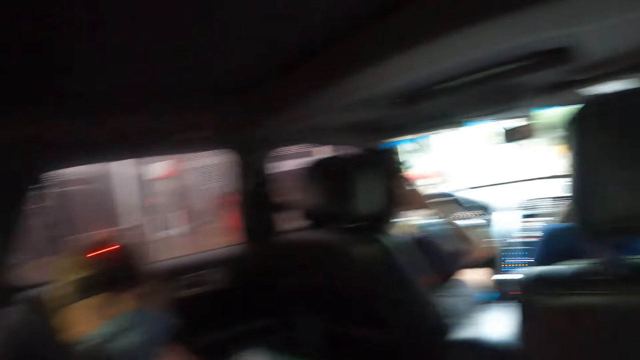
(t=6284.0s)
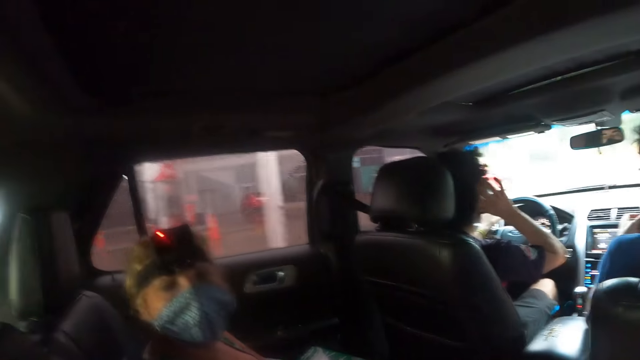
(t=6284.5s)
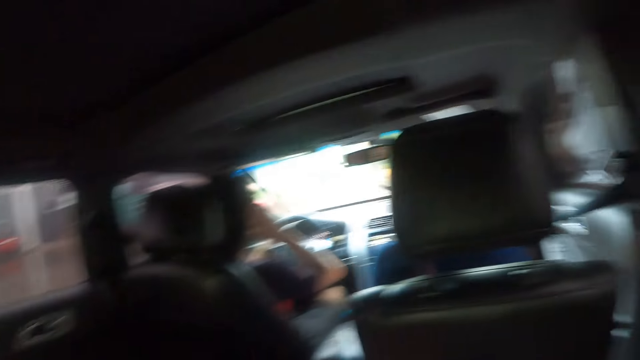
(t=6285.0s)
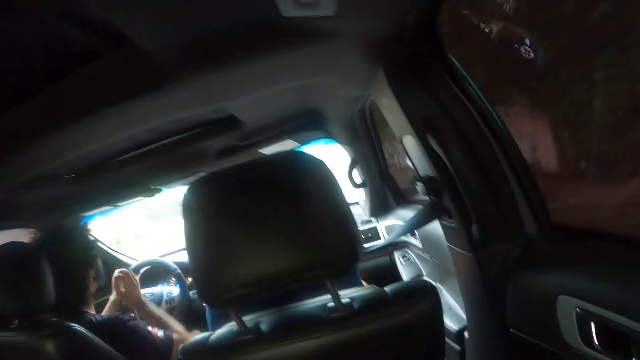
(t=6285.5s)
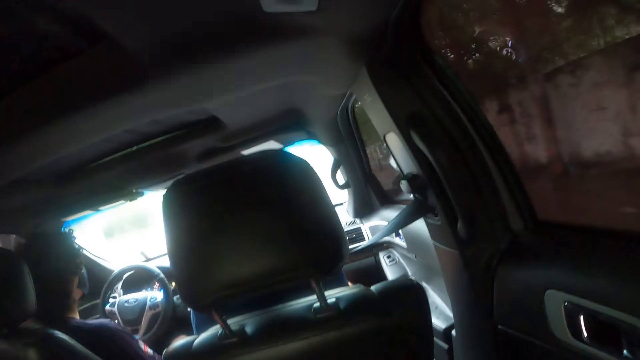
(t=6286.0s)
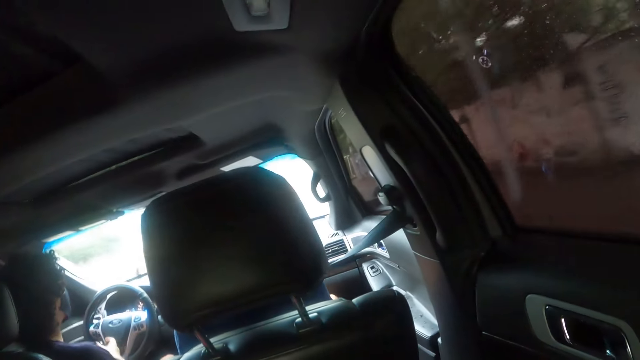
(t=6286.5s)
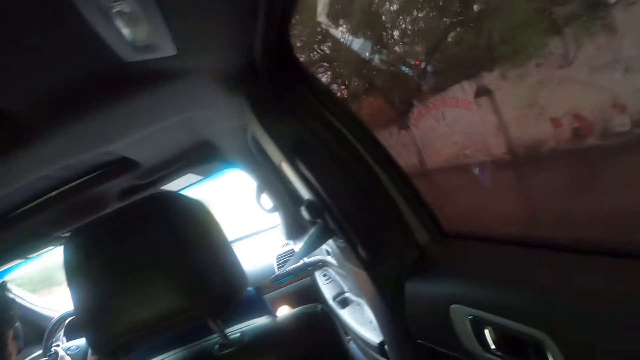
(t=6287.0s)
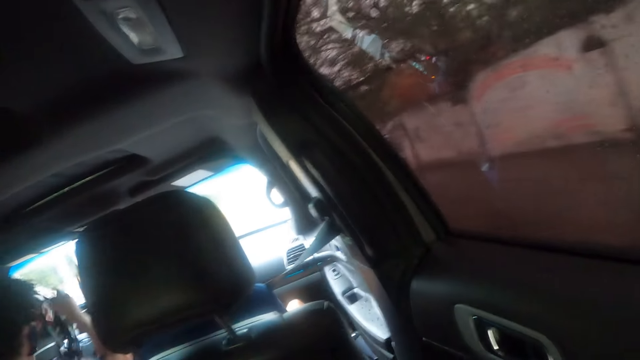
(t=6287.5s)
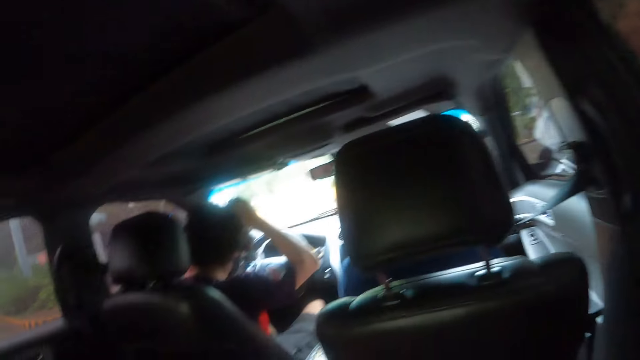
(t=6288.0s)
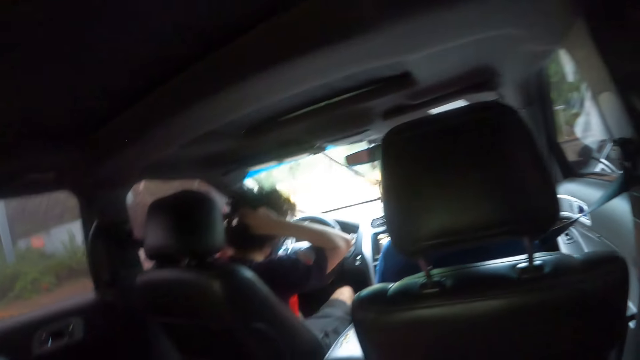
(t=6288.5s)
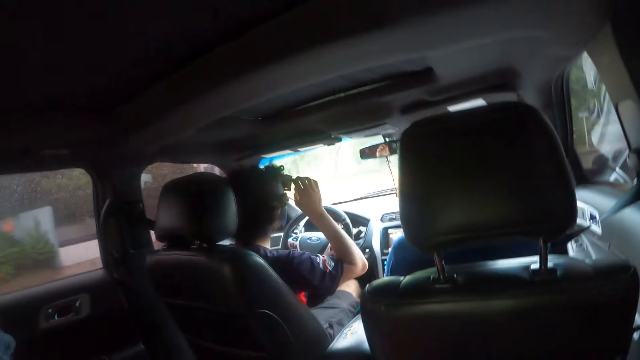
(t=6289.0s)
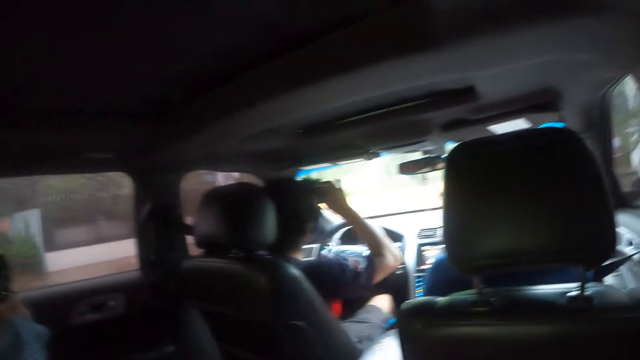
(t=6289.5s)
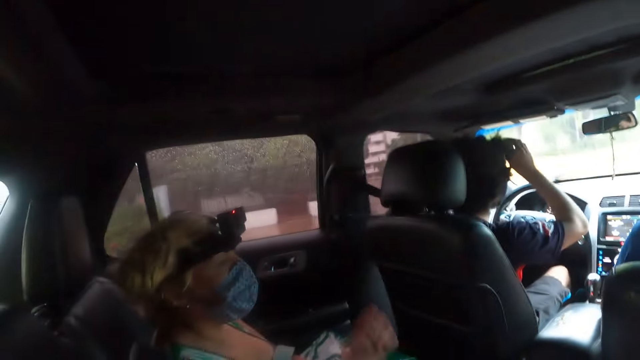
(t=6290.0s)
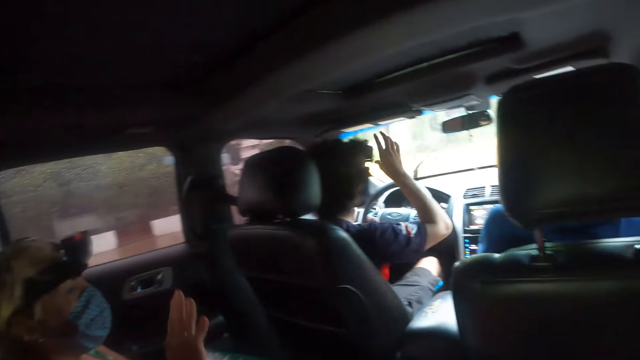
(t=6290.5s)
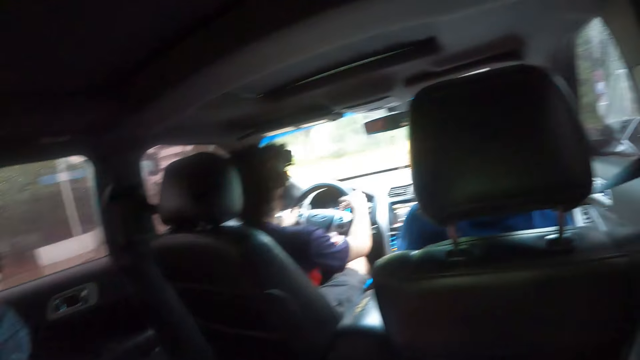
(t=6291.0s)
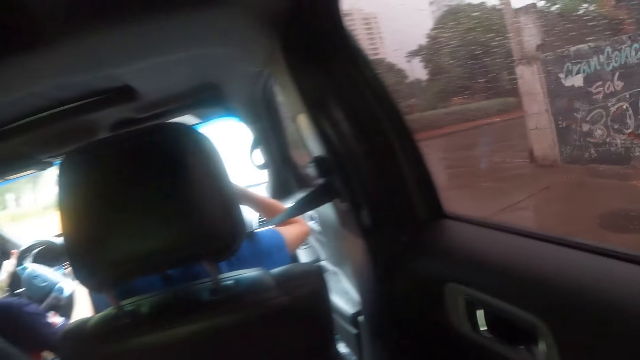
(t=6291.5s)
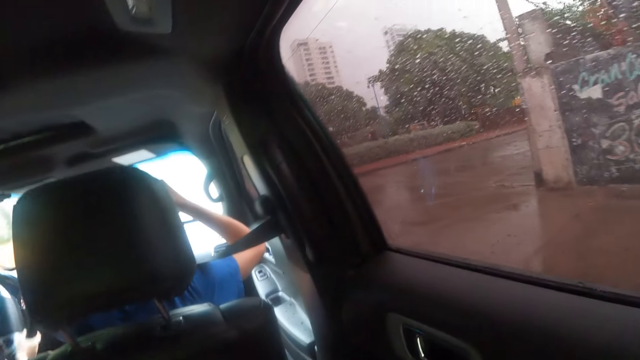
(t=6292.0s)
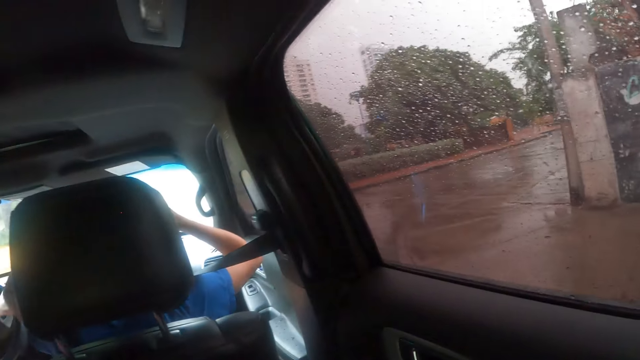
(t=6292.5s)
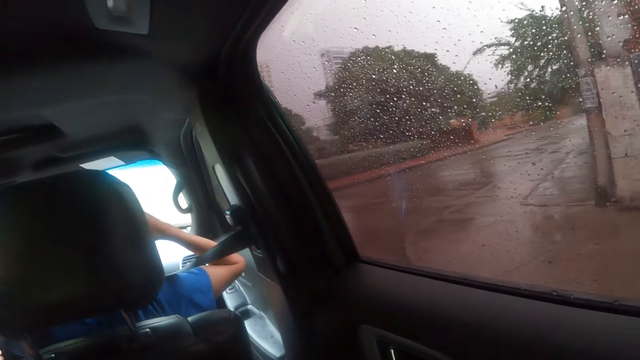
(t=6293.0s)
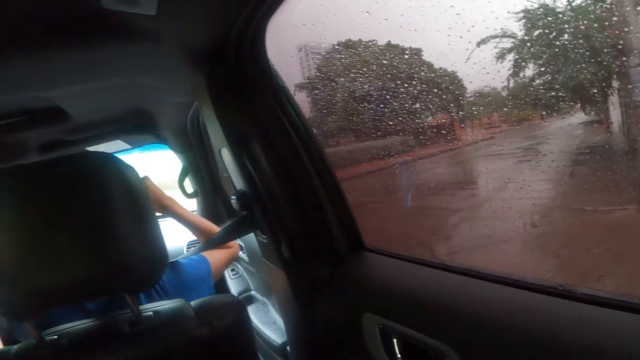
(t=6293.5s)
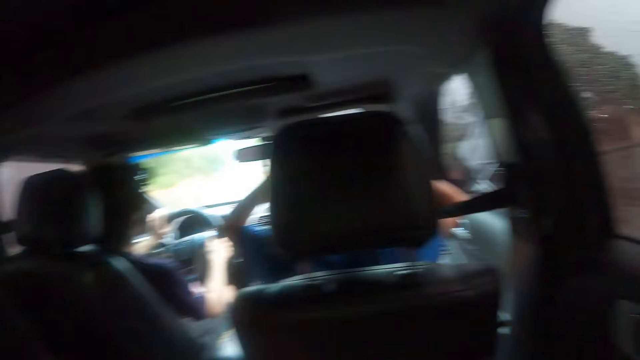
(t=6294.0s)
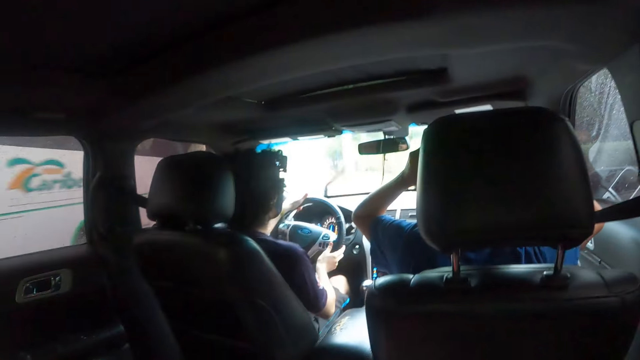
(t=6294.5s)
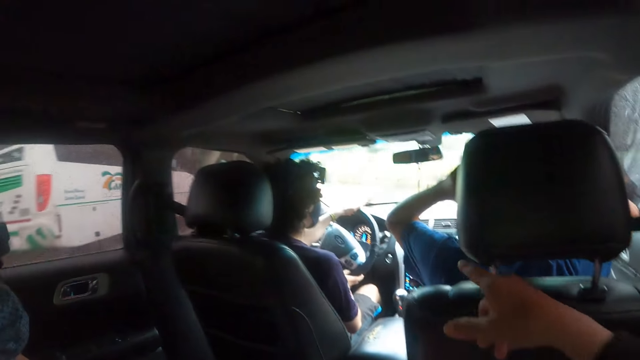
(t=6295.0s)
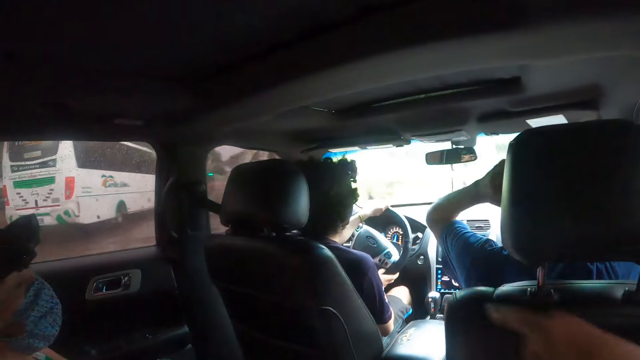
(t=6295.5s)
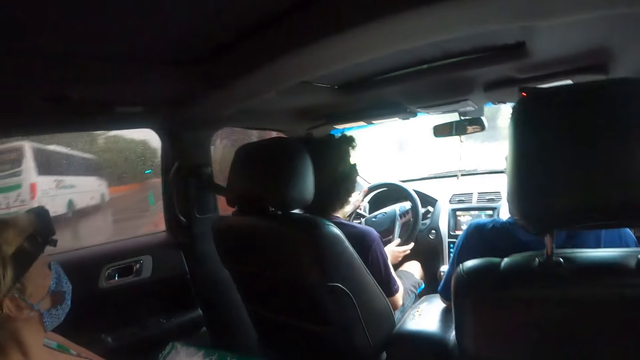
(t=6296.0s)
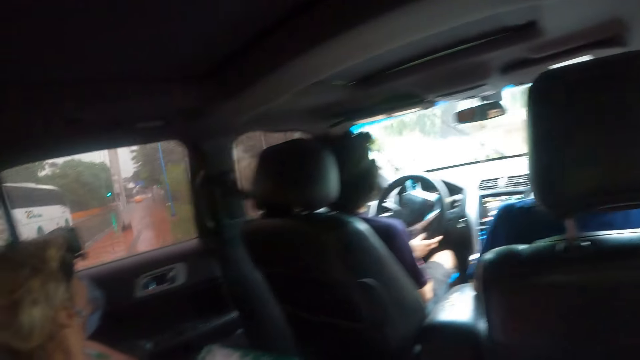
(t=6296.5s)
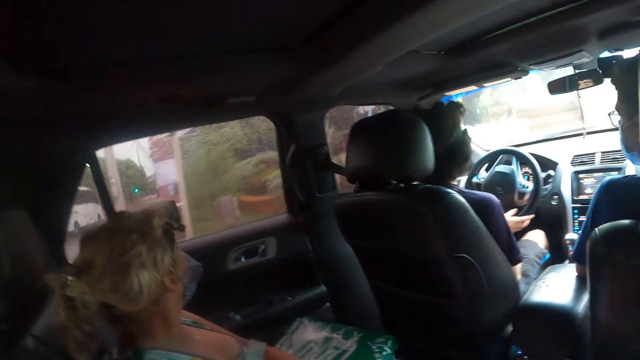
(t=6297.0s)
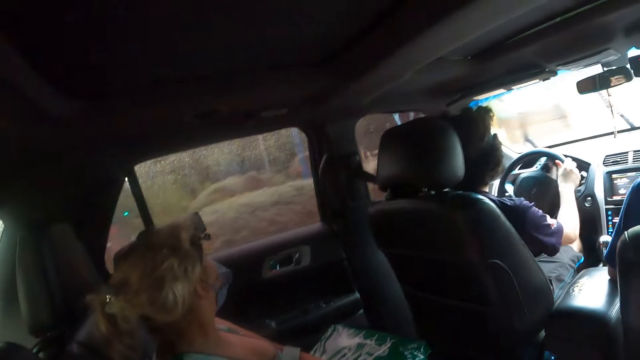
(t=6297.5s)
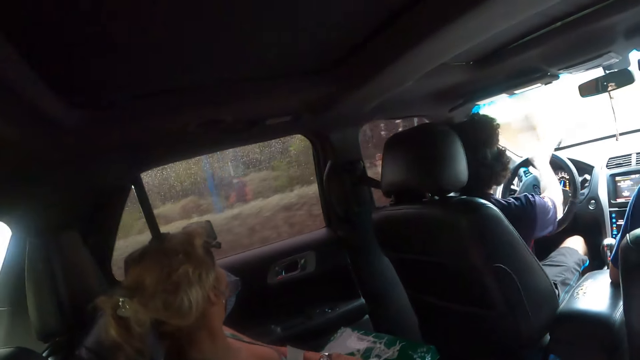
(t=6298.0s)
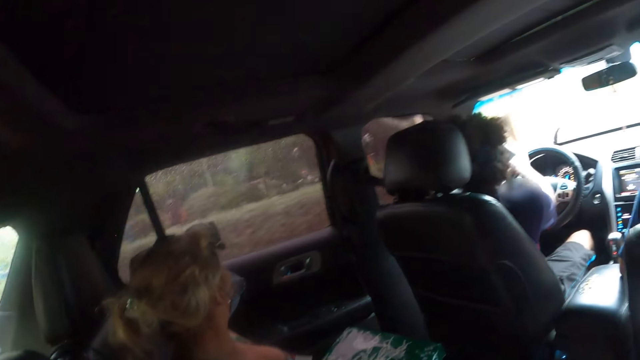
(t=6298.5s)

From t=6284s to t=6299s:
The camera wearer looks through the car window. They point at the car windscreen.

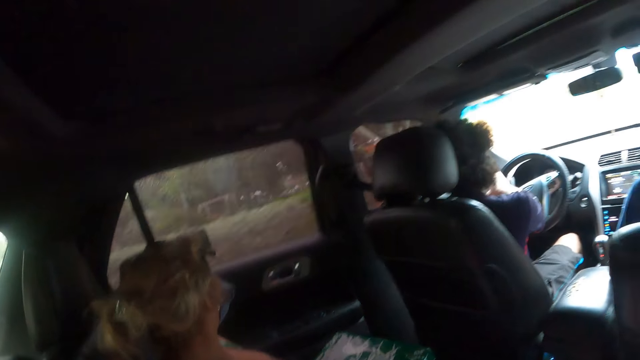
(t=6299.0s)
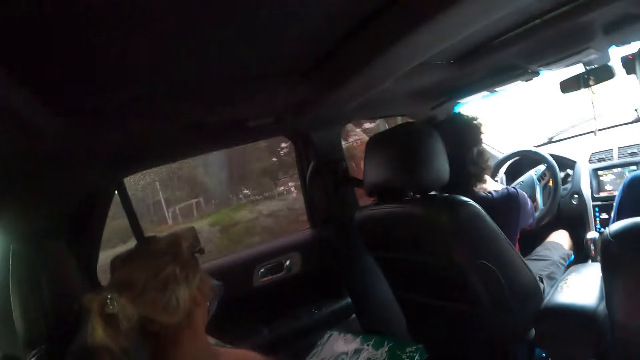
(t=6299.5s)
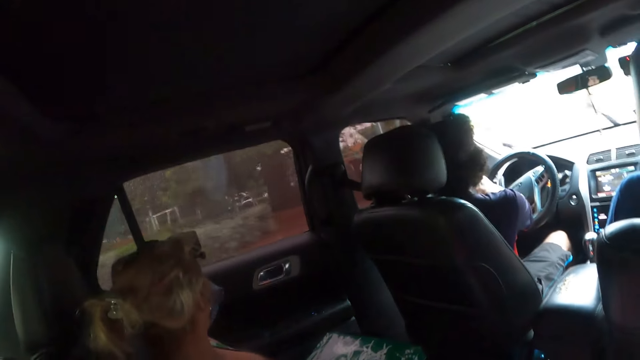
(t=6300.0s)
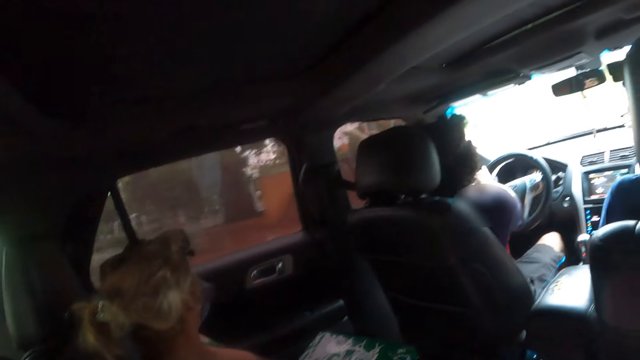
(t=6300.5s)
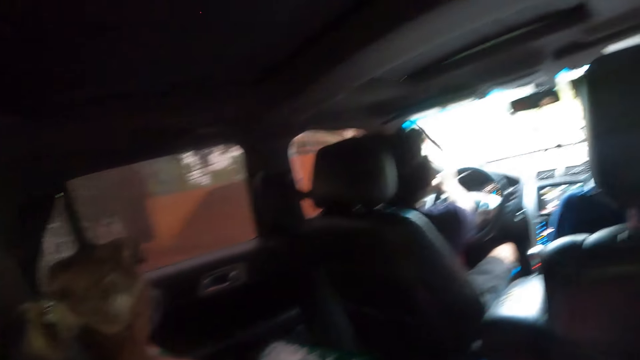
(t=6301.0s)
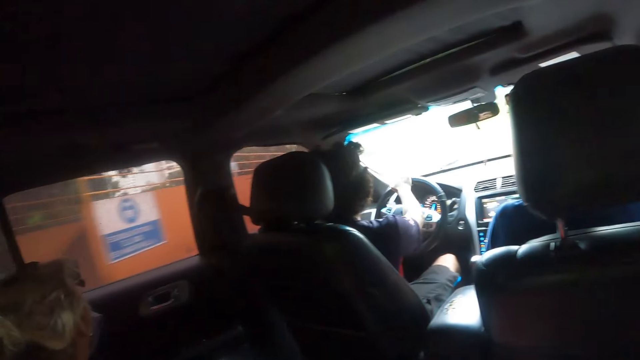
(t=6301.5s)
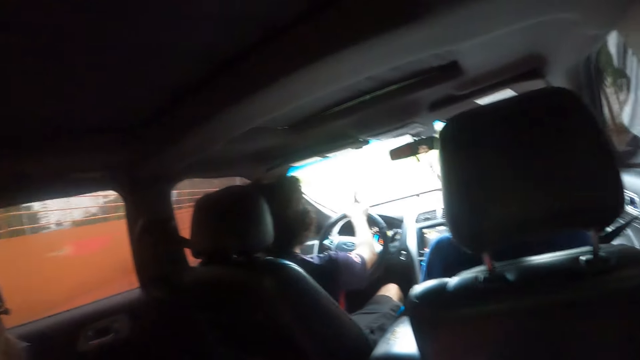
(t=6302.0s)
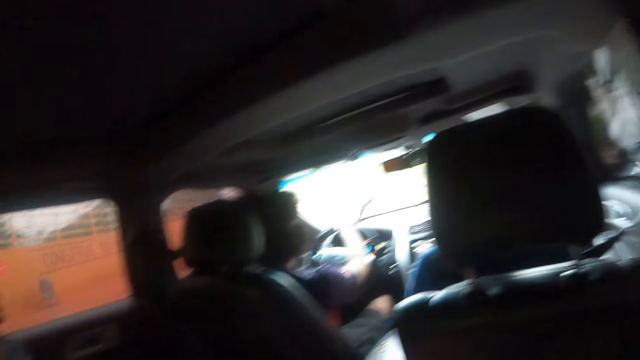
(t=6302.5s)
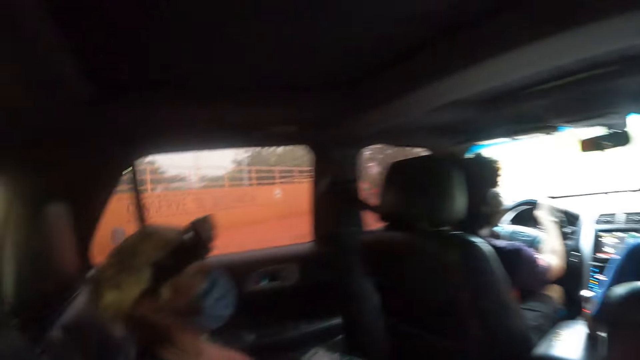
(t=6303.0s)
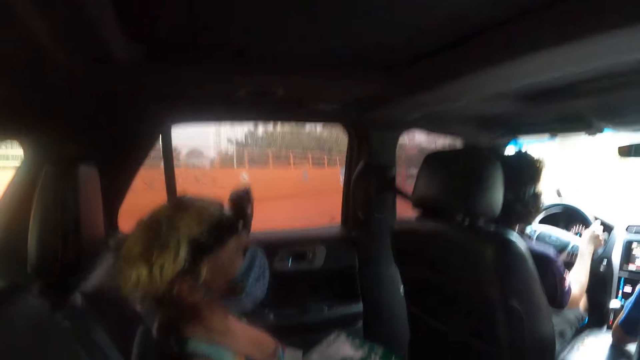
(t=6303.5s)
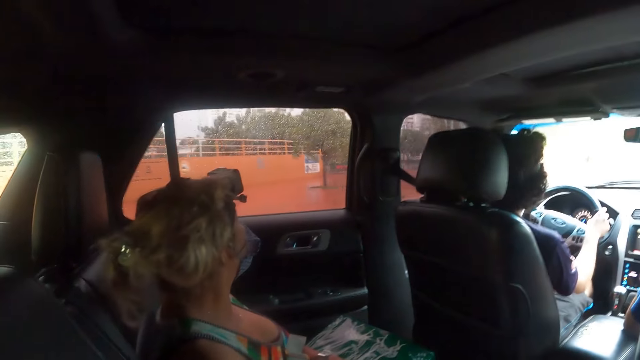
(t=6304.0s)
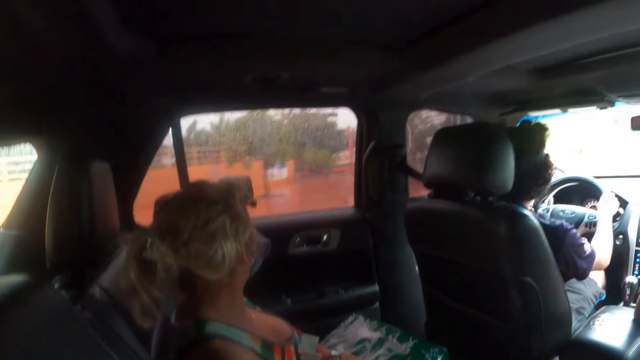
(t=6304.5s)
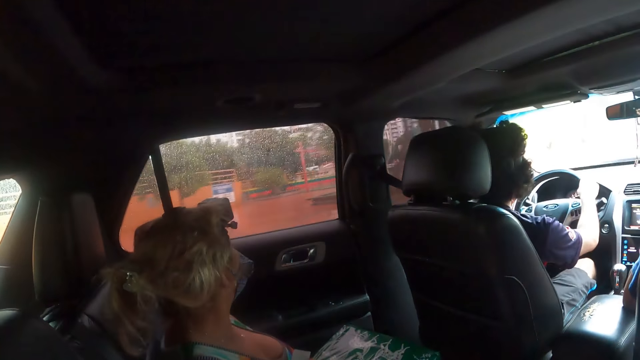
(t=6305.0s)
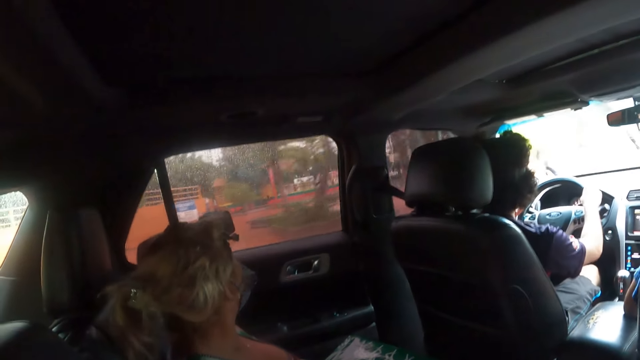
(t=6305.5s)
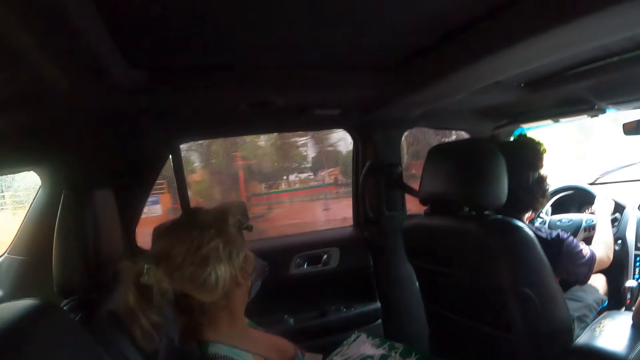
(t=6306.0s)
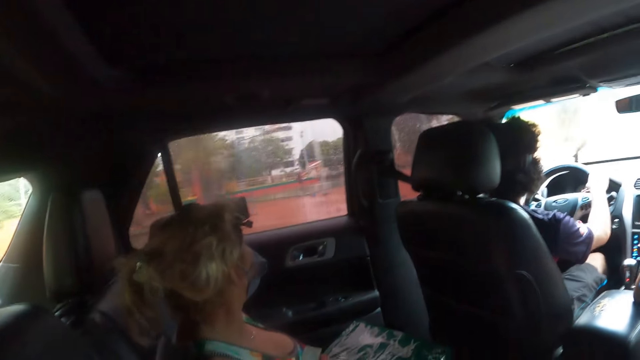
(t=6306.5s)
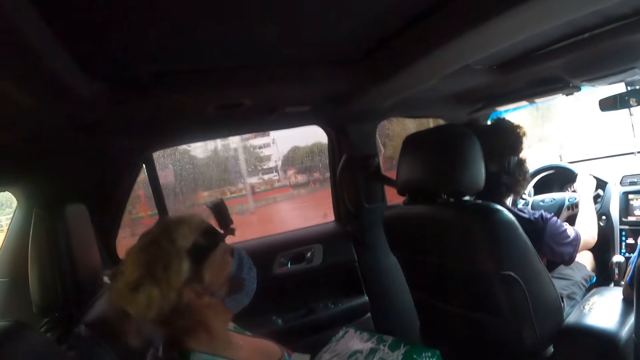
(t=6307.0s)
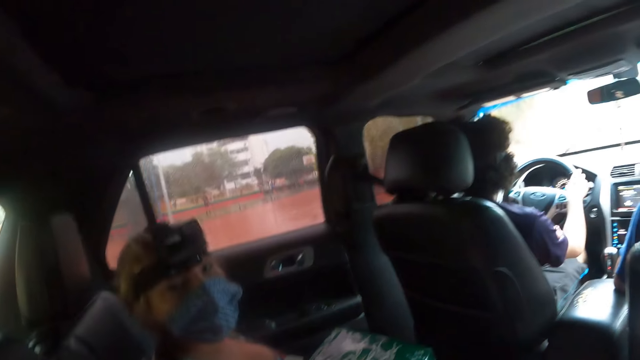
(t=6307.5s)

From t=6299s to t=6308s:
A person looks around the car.
